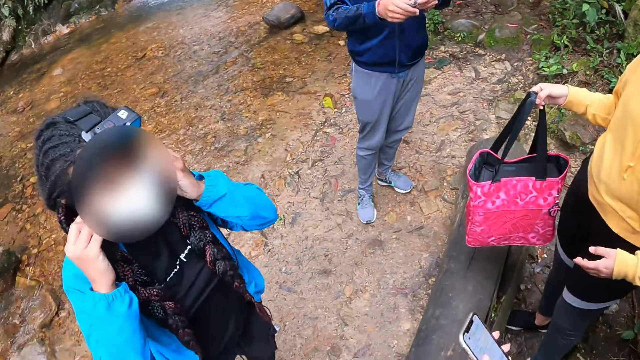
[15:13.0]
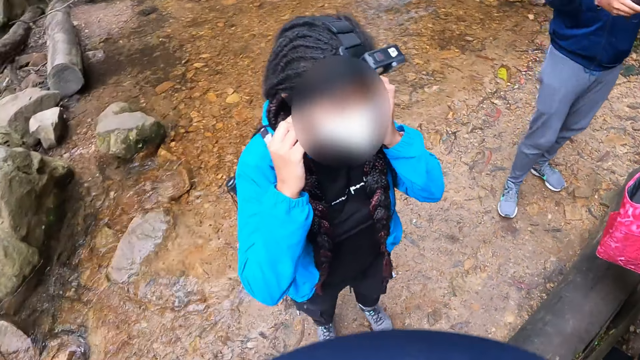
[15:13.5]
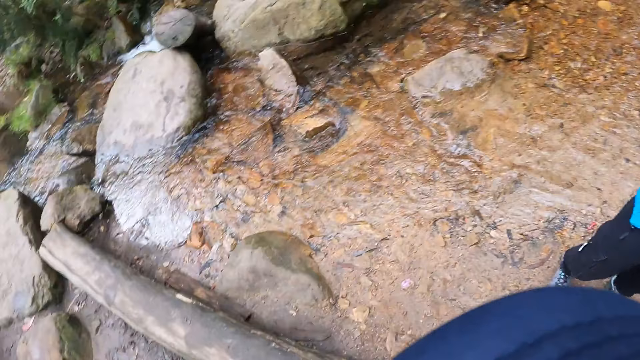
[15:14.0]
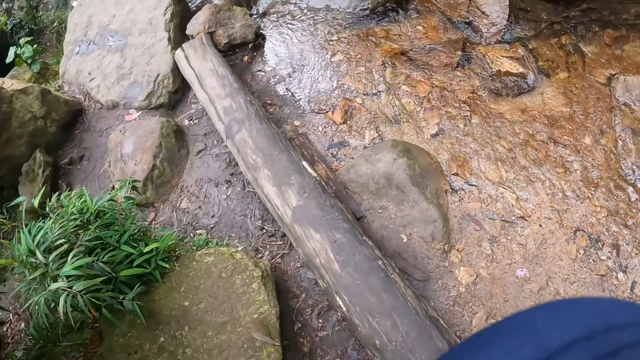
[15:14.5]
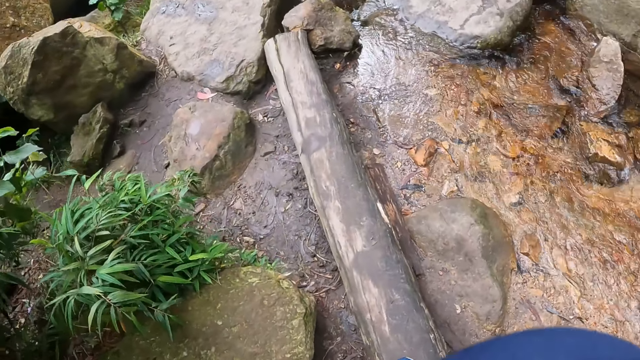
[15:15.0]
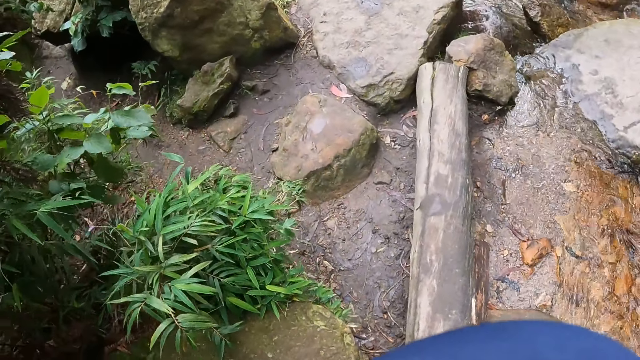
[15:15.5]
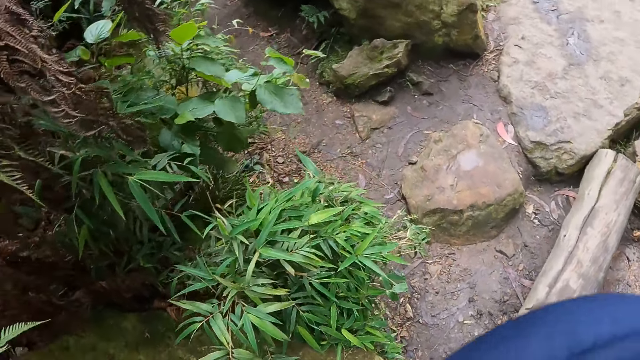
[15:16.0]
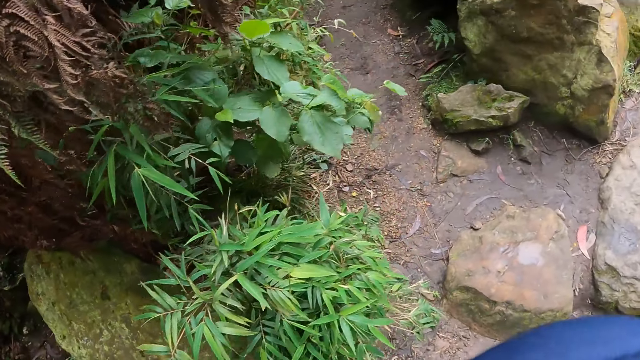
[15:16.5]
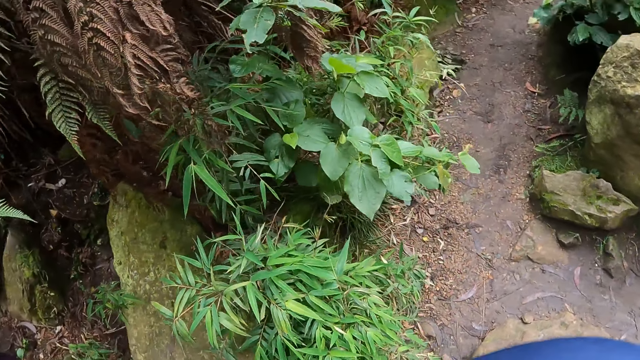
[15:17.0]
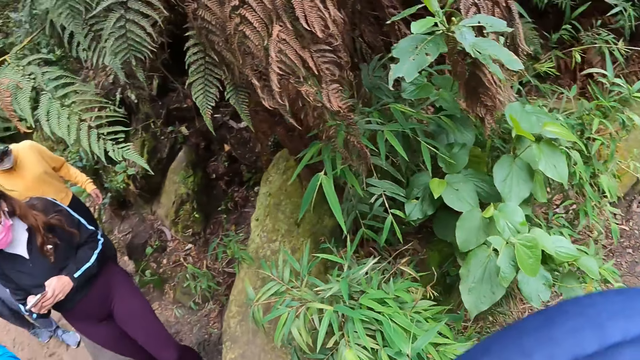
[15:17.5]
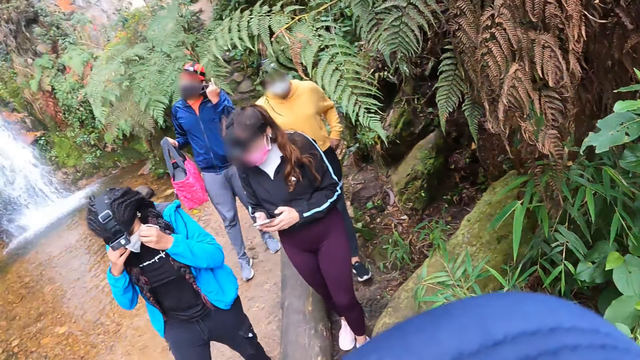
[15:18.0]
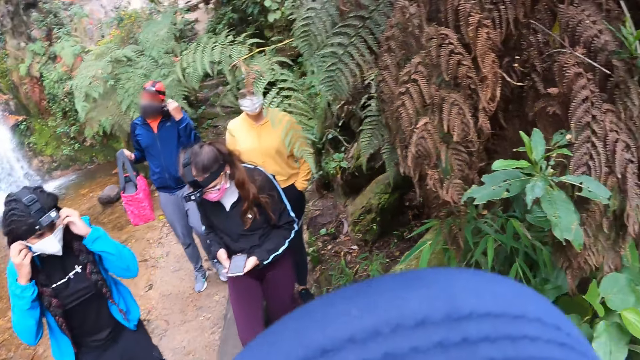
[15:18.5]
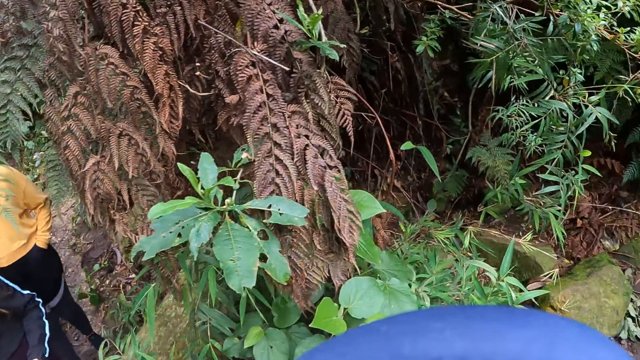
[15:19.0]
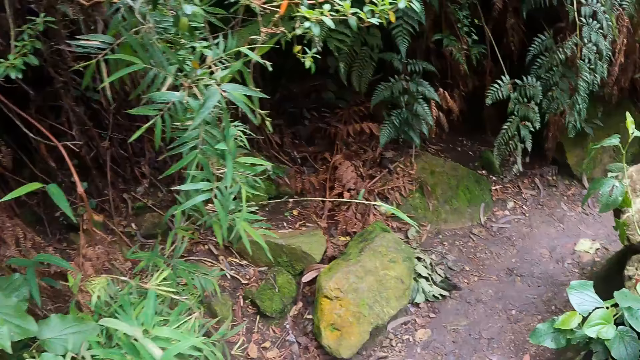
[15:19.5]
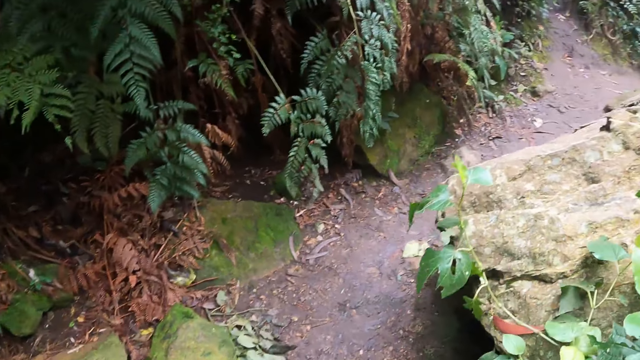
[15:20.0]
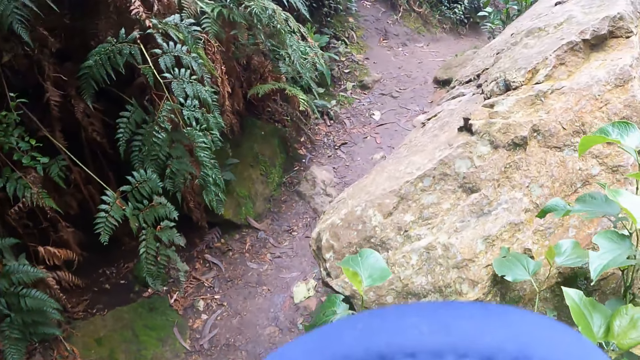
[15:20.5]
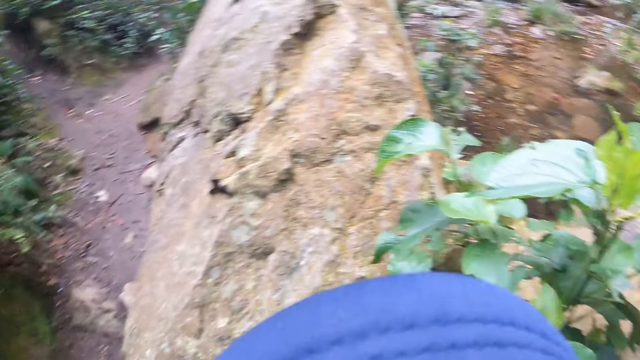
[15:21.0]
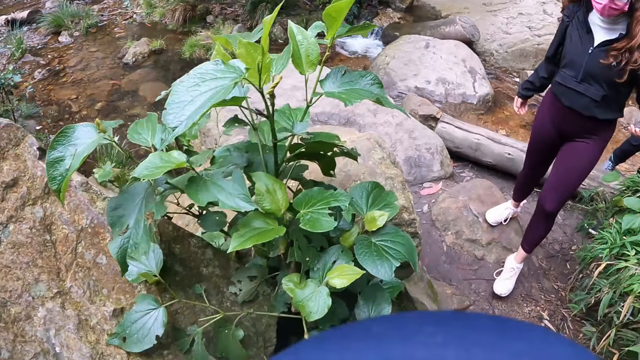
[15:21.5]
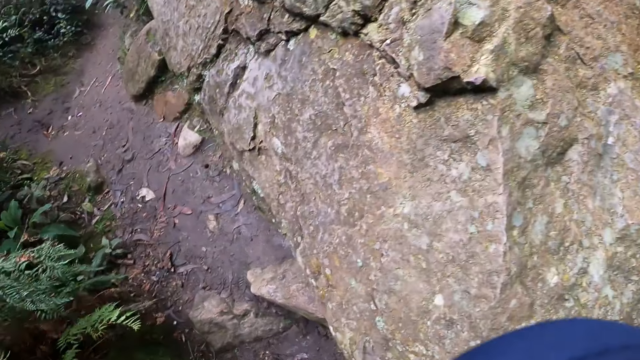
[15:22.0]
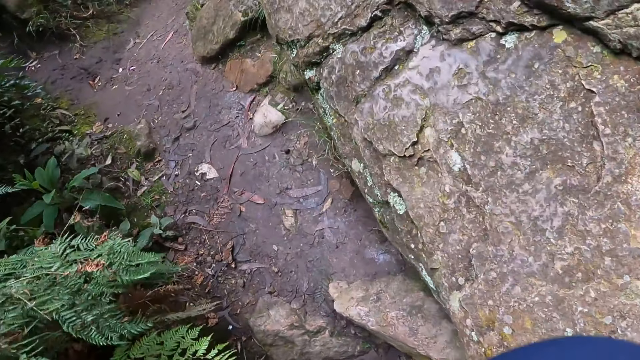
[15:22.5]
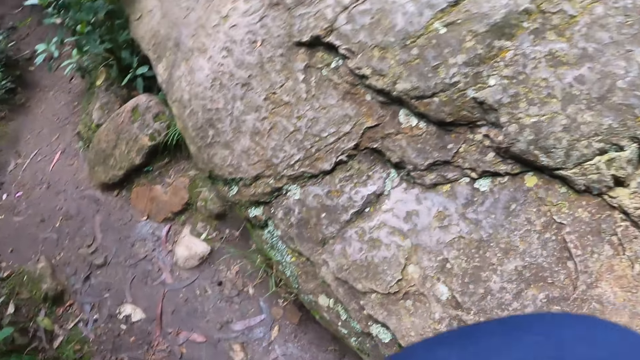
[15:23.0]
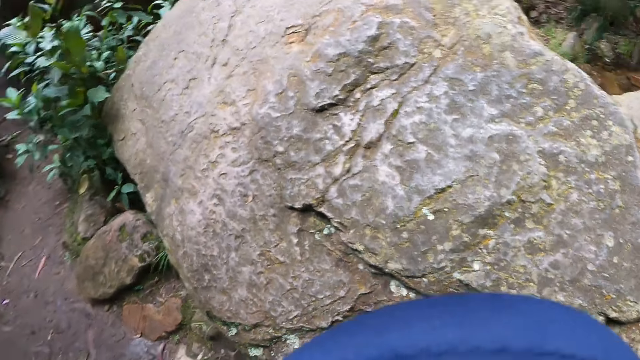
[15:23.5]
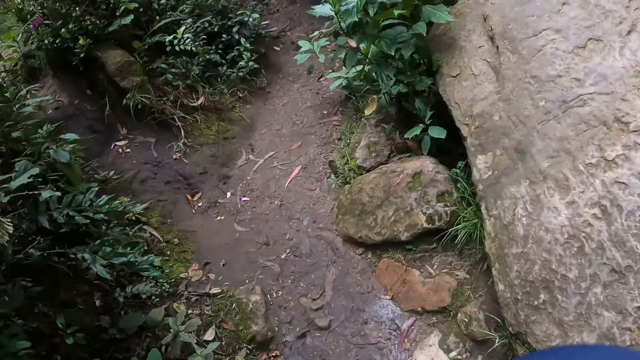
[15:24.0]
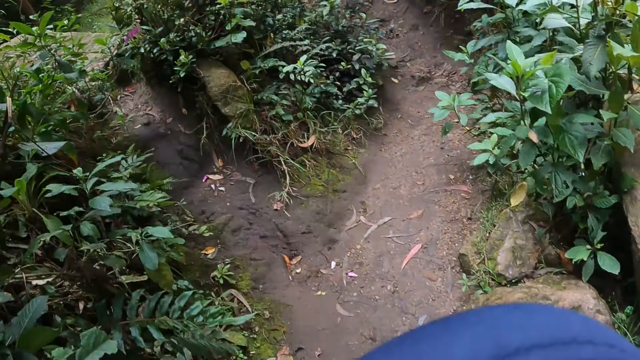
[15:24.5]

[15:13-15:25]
The camera wearer walks on a hill. A woman walks on the hill. The man holds the bag with his right hand and walks on the hill. Another woman walks on the hill. A third woman walks on the hill. The first woman operates the mobile phone with both hands.

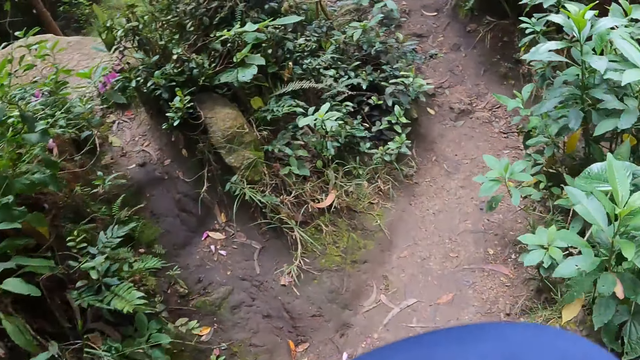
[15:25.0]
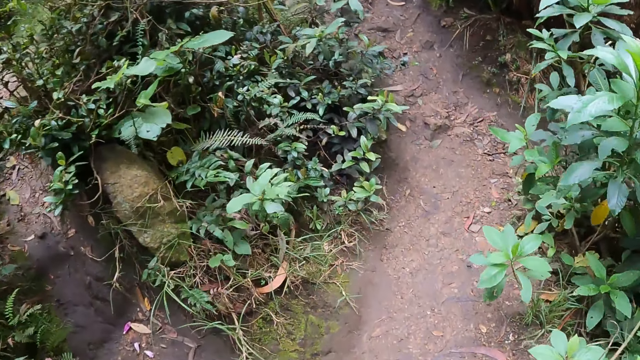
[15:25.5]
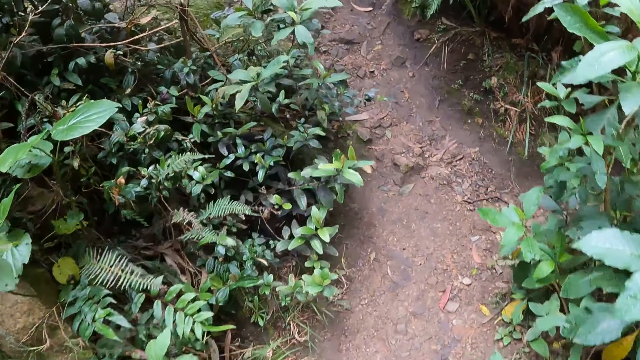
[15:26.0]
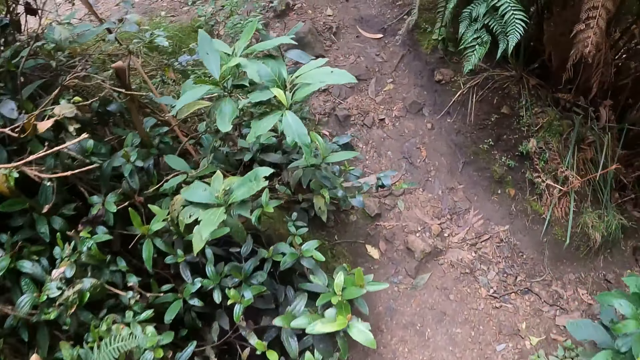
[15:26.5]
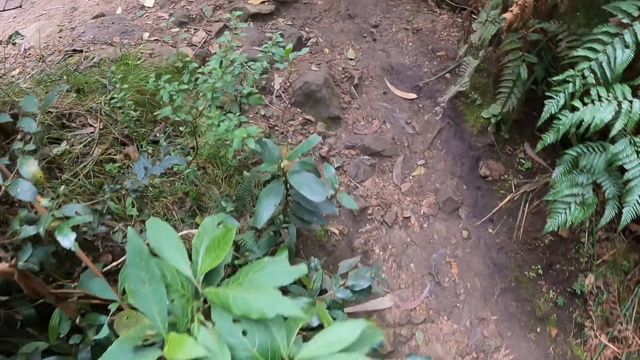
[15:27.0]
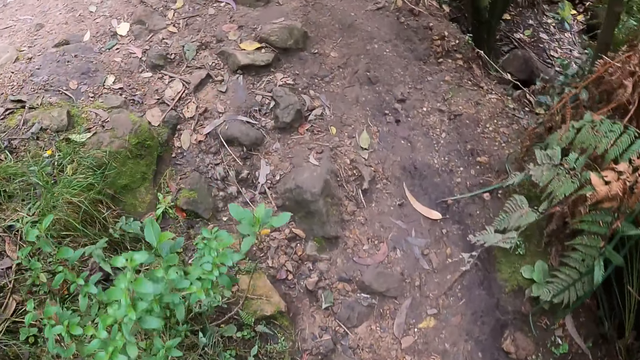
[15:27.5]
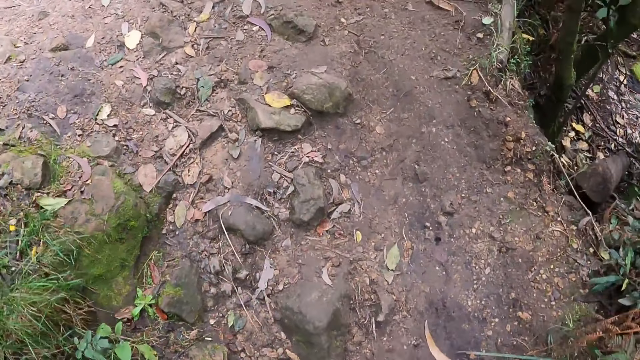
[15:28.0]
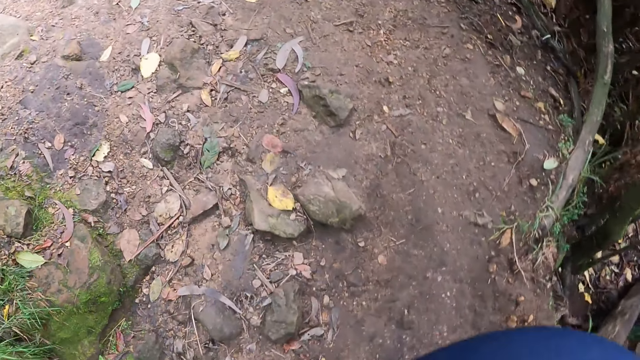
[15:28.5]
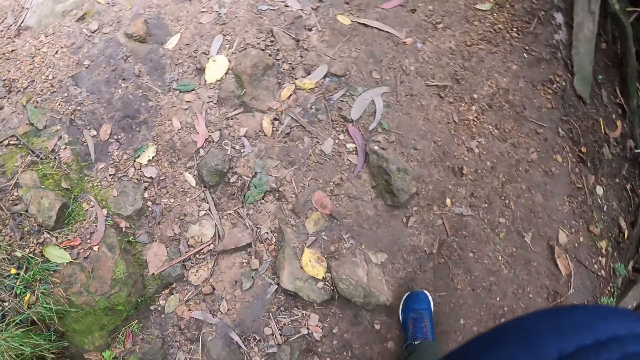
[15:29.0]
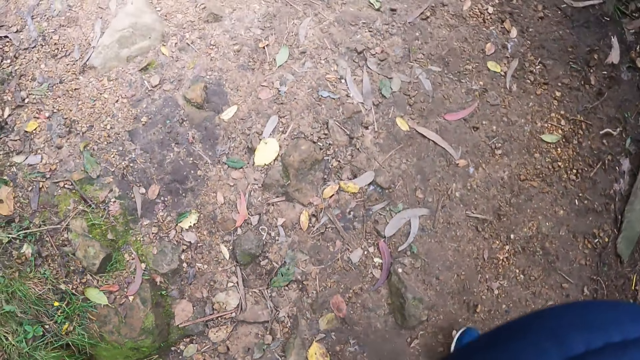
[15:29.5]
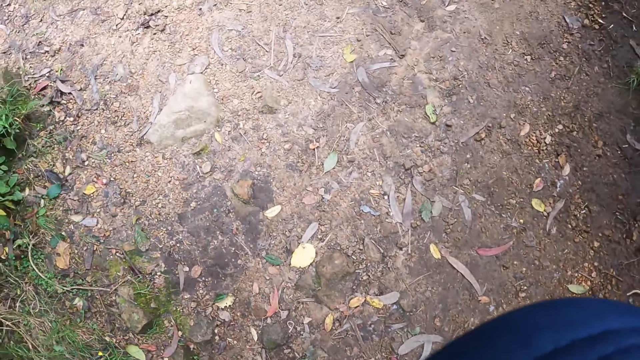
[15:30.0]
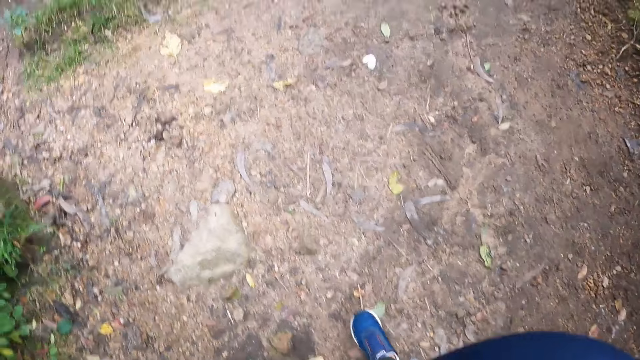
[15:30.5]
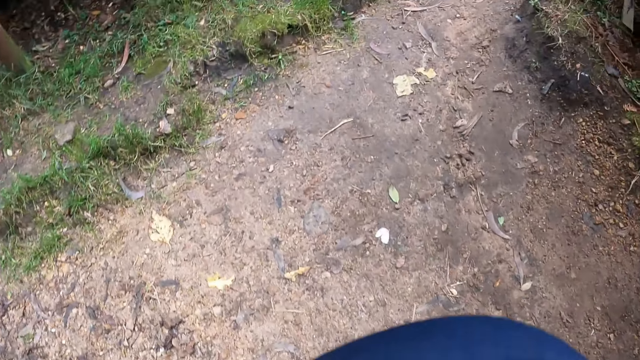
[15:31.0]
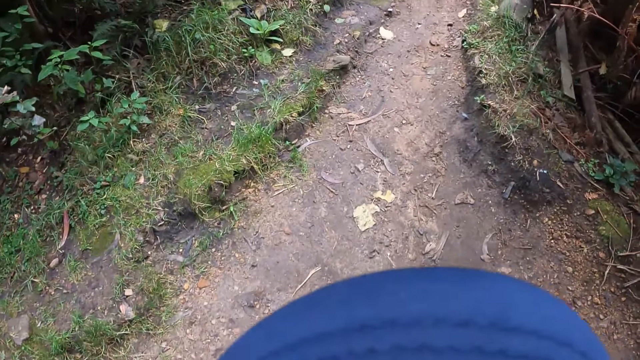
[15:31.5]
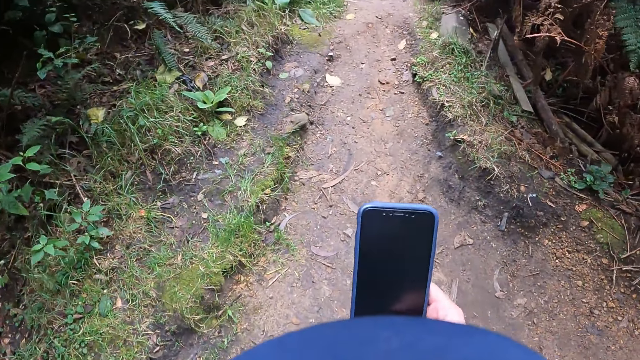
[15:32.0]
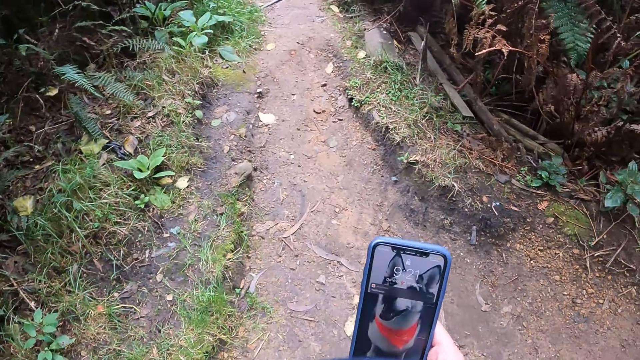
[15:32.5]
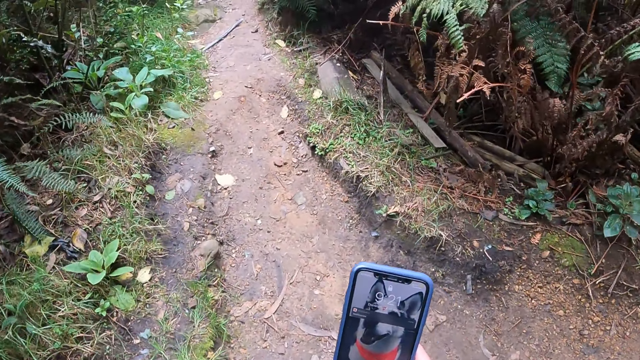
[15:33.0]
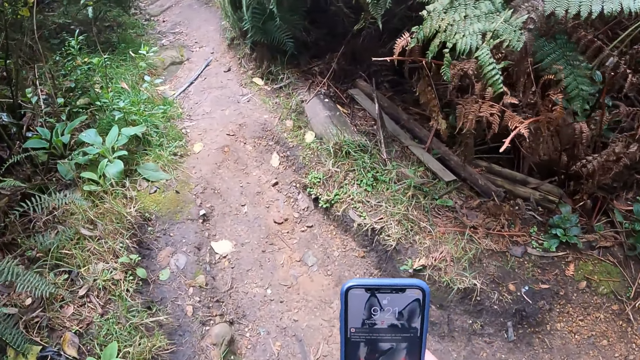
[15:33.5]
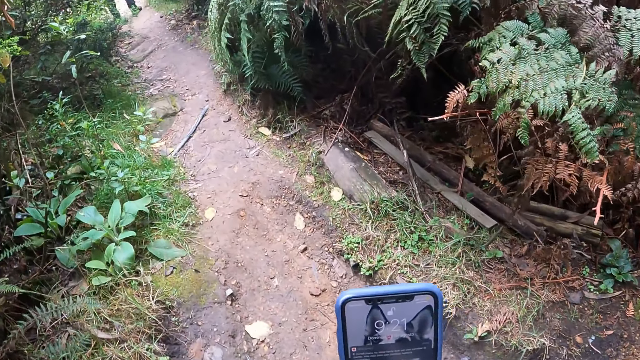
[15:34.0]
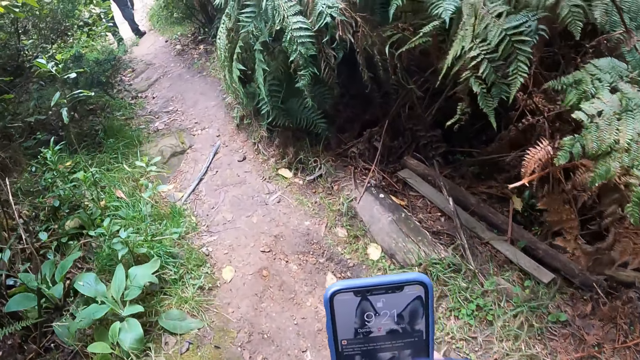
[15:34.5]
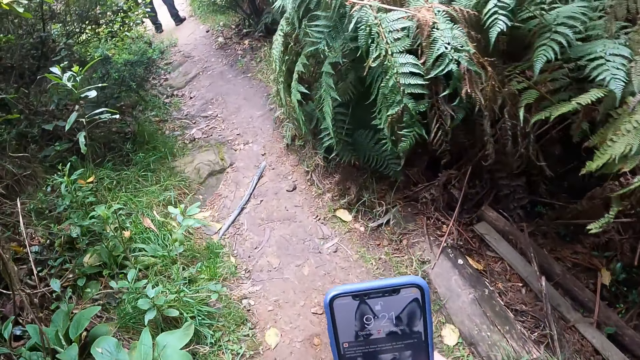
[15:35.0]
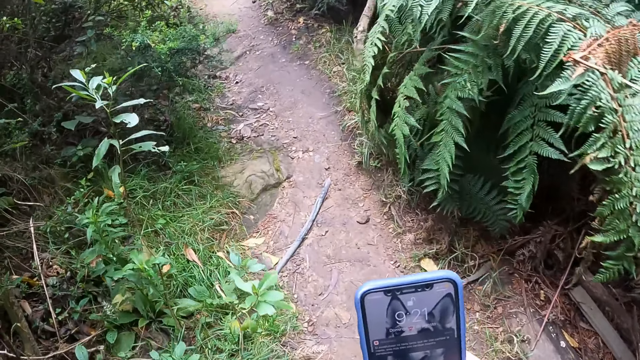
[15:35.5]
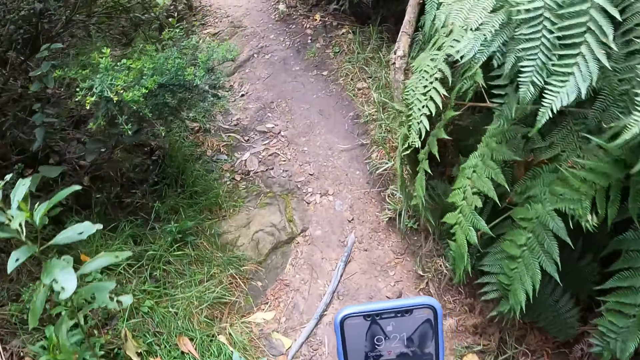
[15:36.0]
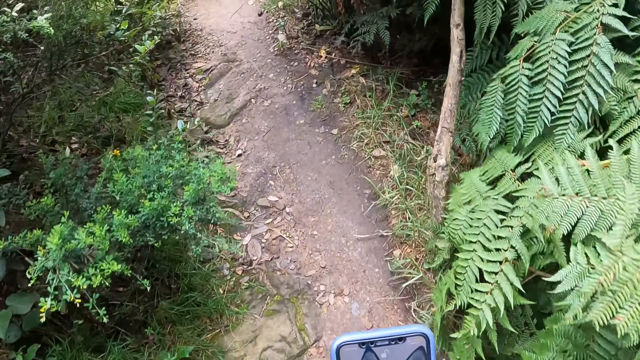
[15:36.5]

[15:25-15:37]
The camera wearer looks at the phone. She operates the mobile phone with her right hand.
